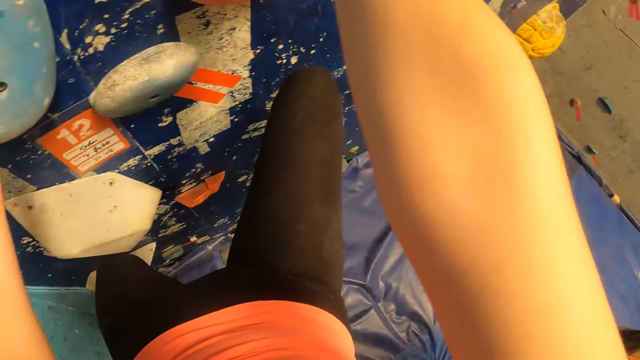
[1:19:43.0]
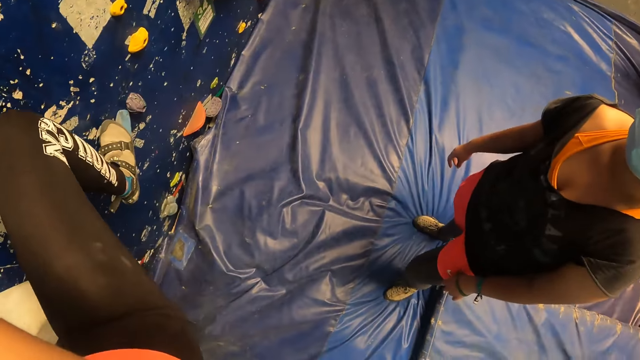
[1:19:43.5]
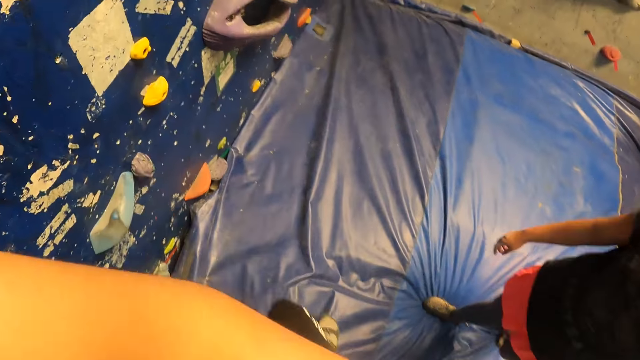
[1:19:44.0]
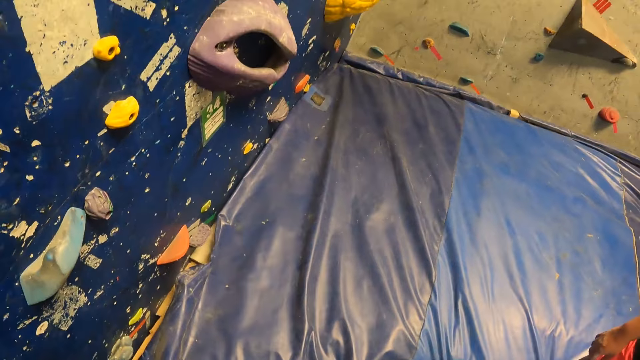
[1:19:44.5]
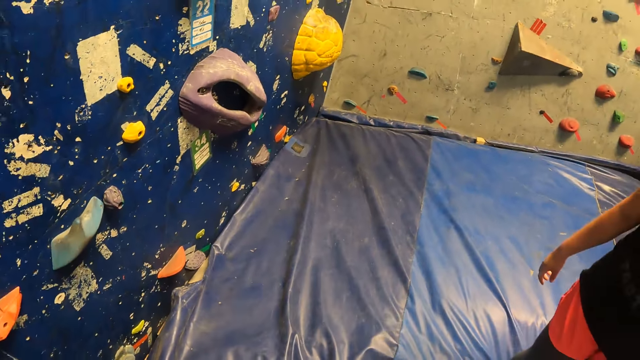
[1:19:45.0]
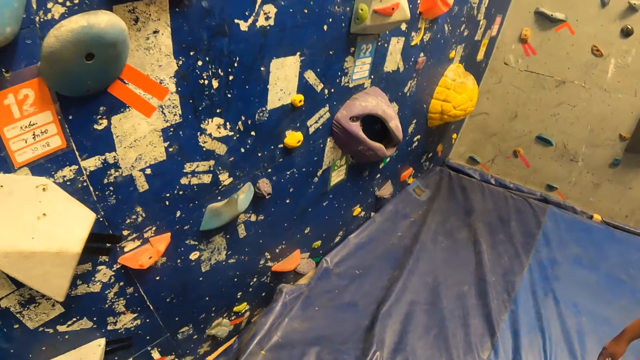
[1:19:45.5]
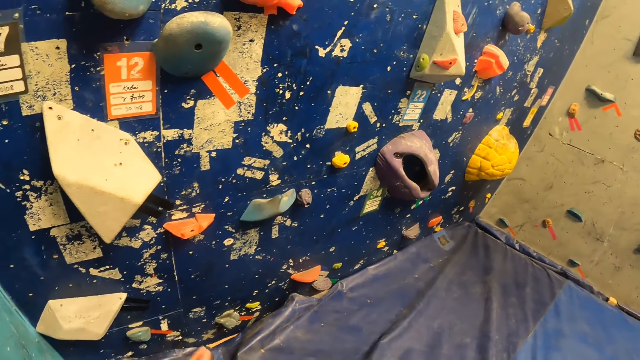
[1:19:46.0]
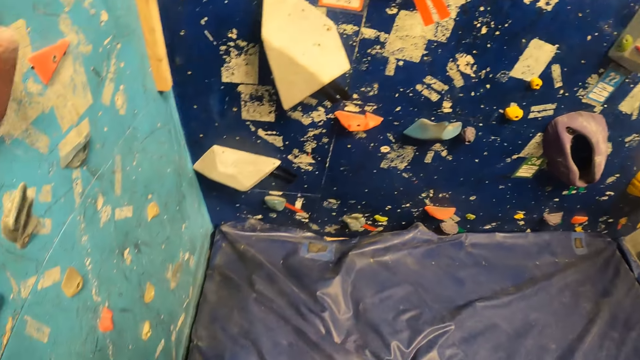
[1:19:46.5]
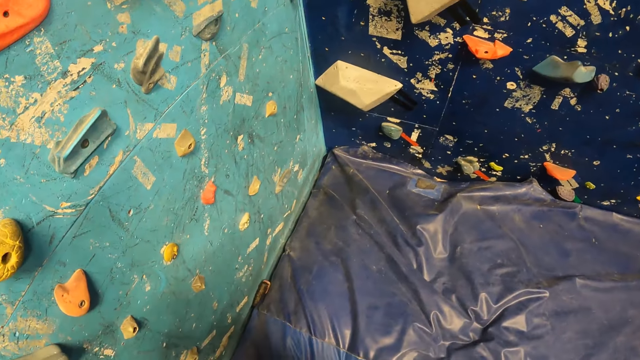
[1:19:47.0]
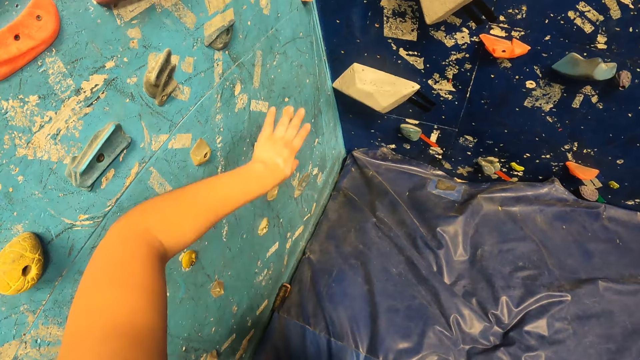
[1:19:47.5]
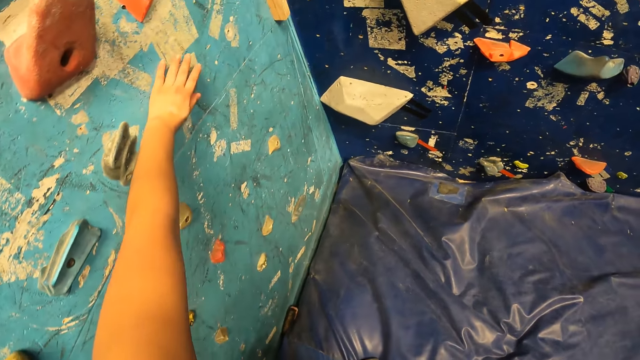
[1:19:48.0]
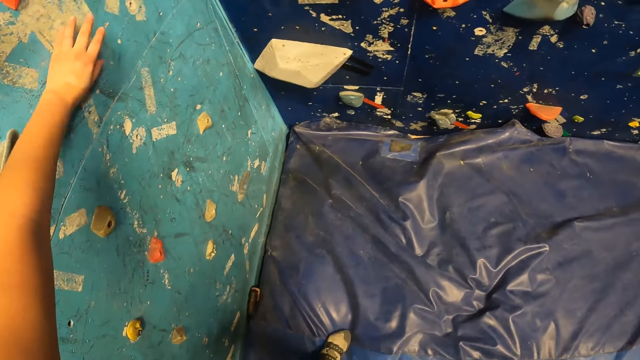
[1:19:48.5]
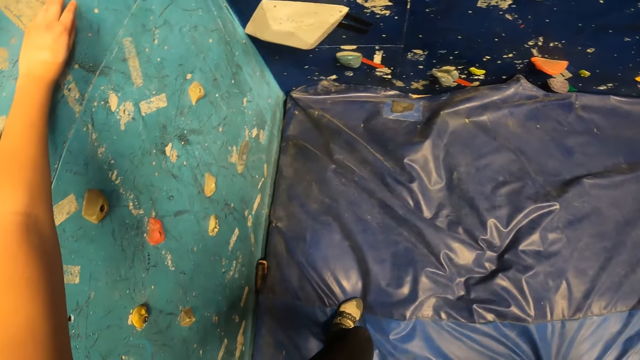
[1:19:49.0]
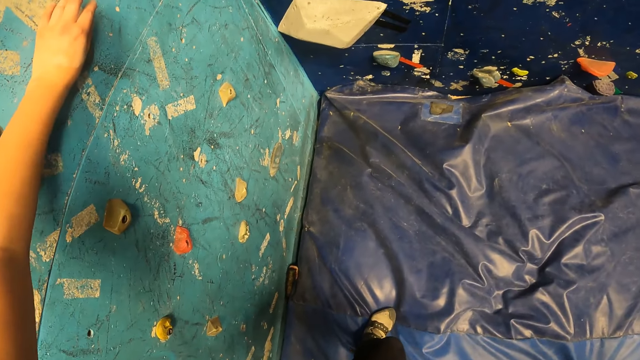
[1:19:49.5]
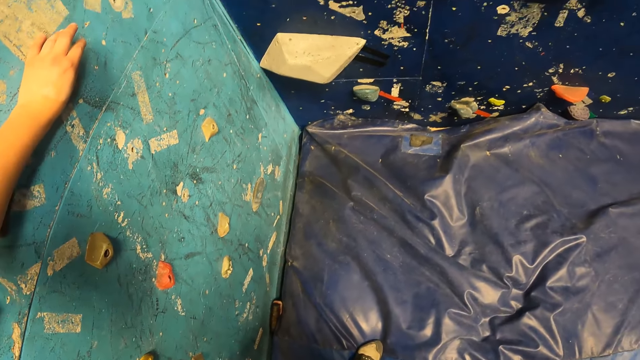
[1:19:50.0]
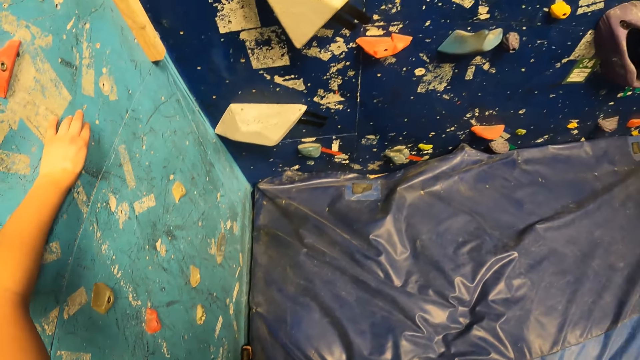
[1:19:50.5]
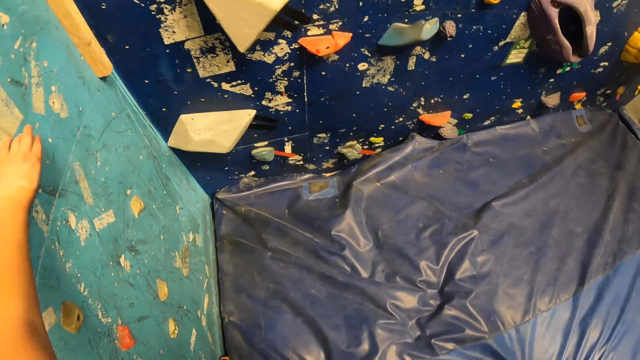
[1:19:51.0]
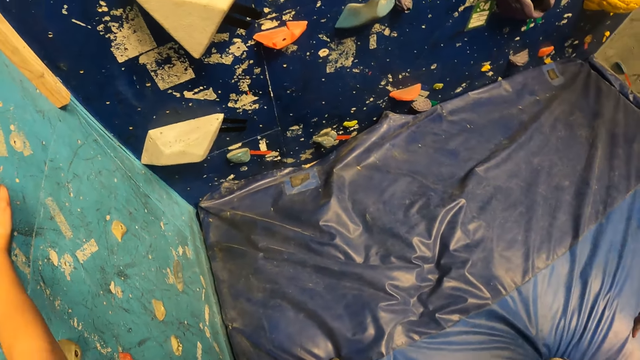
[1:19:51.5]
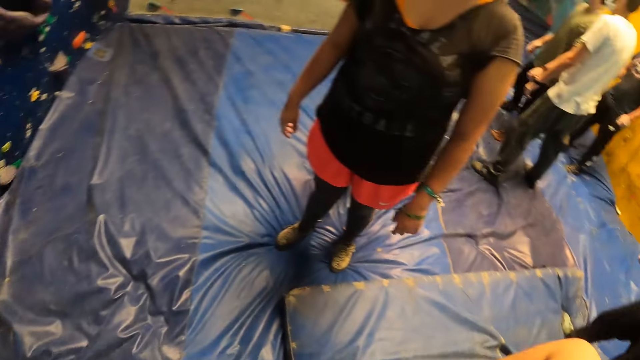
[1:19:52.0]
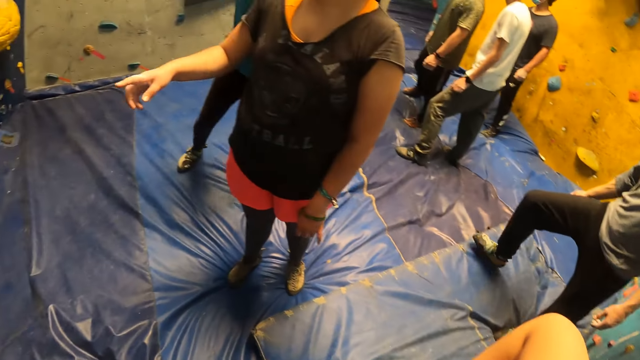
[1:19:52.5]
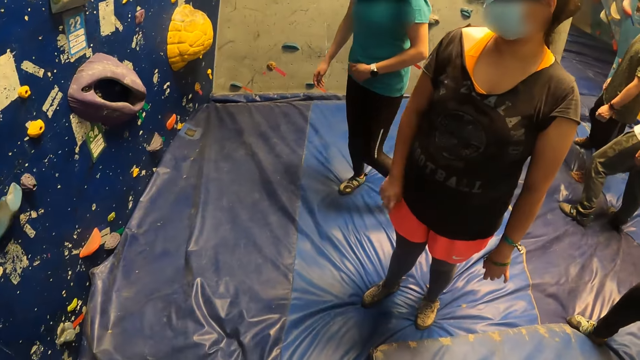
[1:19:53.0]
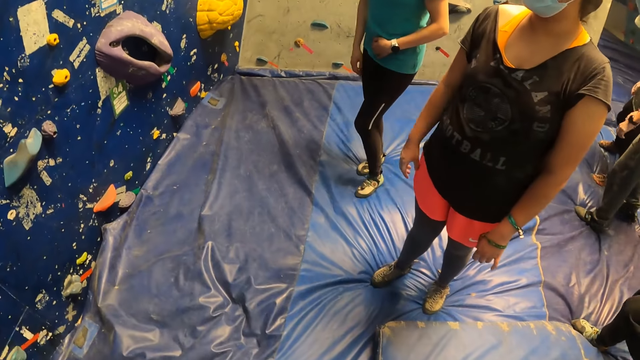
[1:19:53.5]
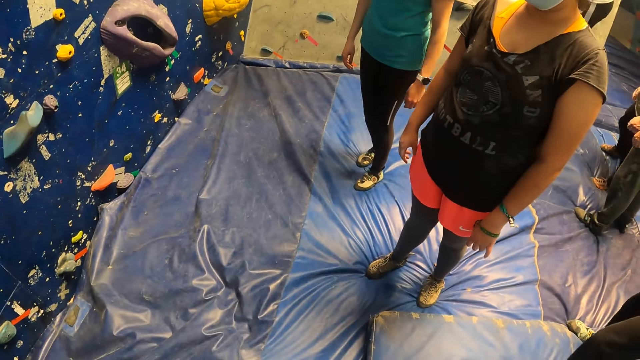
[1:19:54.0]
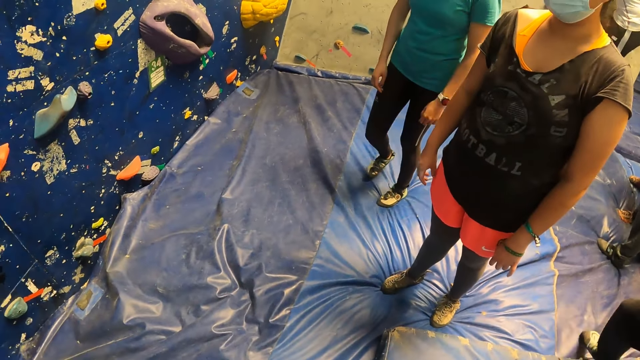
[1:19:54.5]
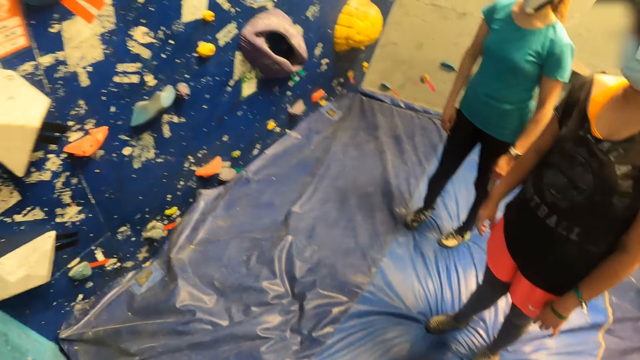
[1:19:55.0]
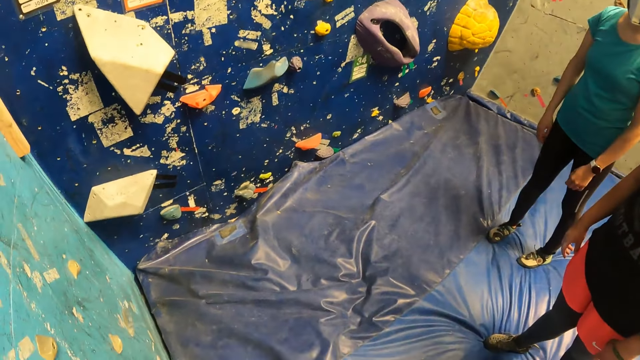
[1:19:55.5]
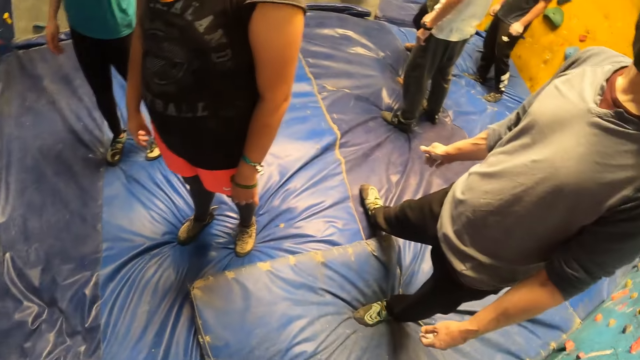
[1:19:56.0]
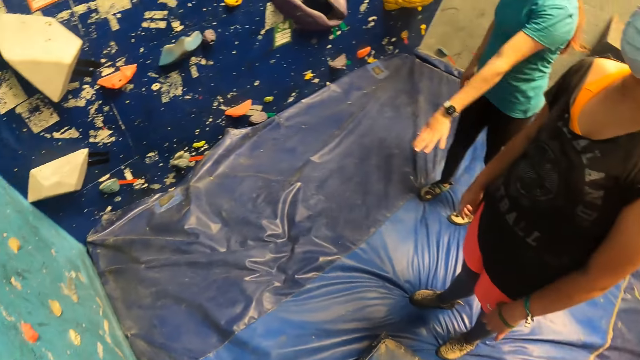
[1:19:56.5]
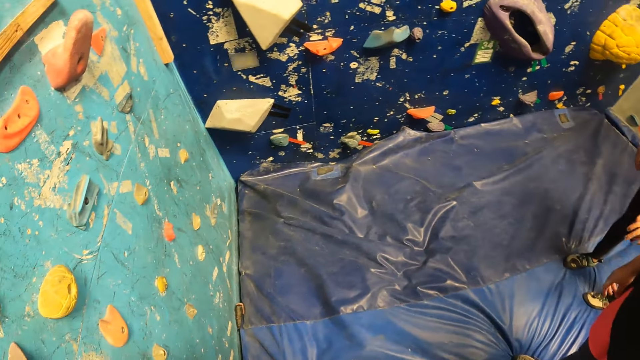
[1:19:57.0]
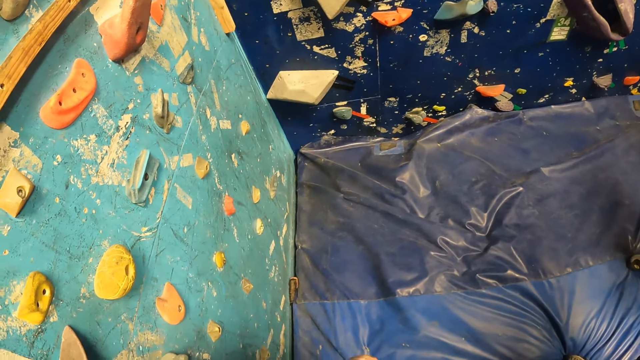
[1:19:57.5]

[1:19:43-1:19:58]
The camera wearer jumps on the climbing wall mat. He looks around the climbing wall game. He touches a stone on the wall with his left hand. He holds the climbing wall game. He interacts with a group of people. He looks around the climbing wall game.

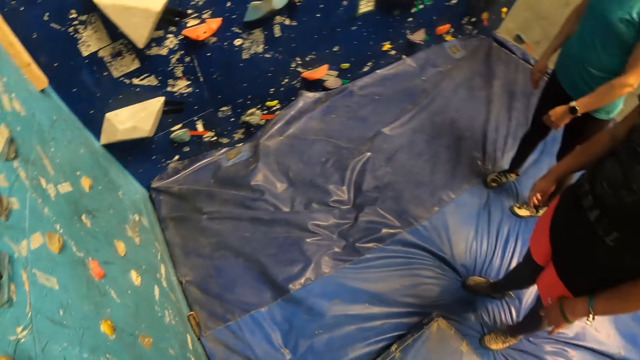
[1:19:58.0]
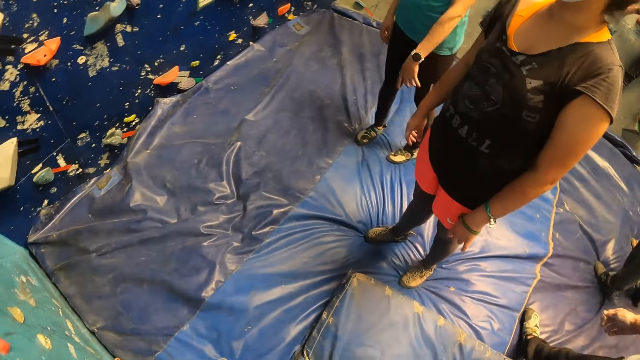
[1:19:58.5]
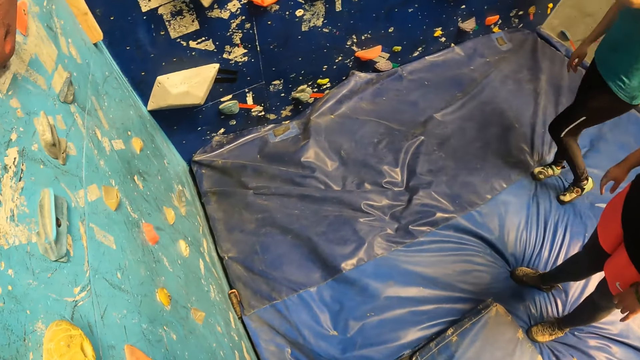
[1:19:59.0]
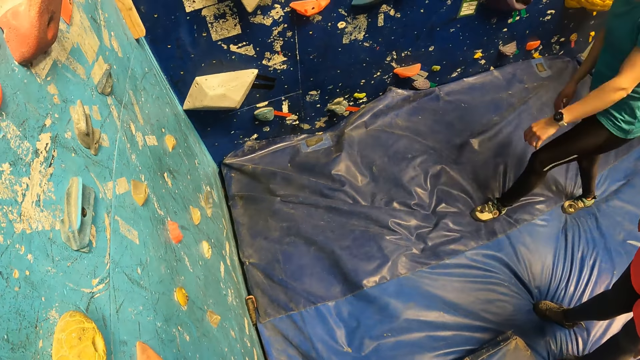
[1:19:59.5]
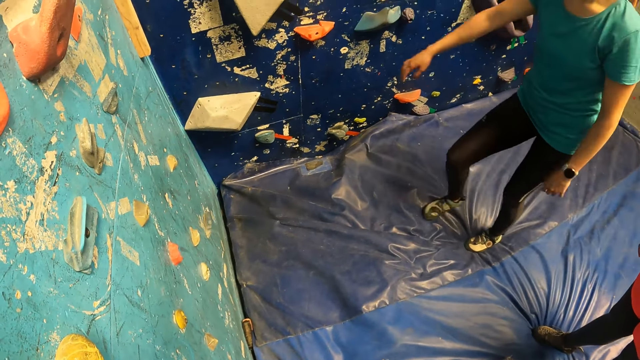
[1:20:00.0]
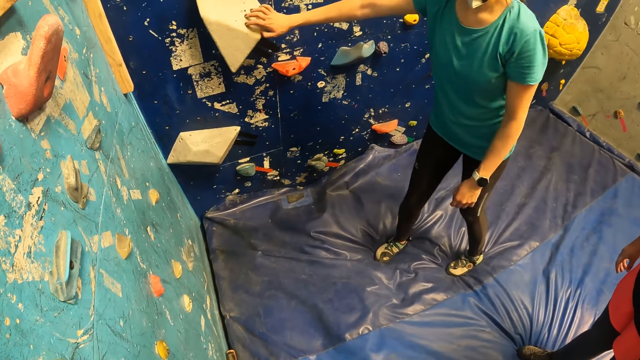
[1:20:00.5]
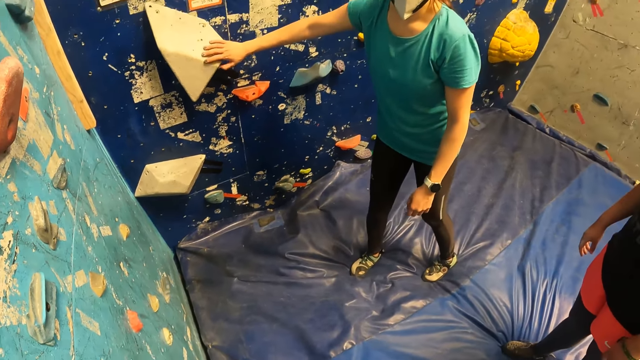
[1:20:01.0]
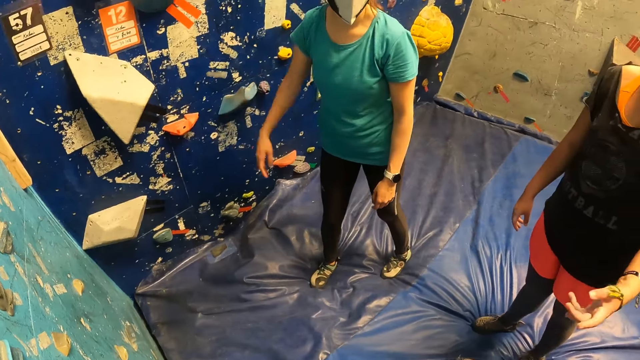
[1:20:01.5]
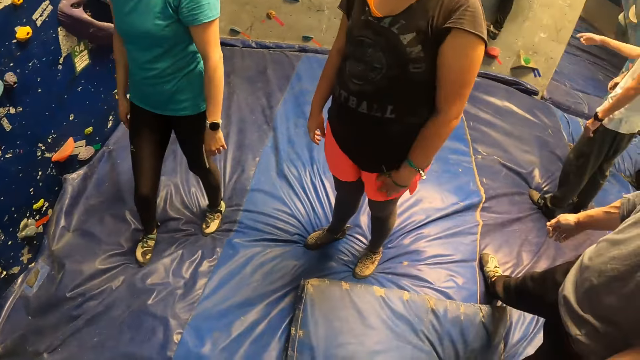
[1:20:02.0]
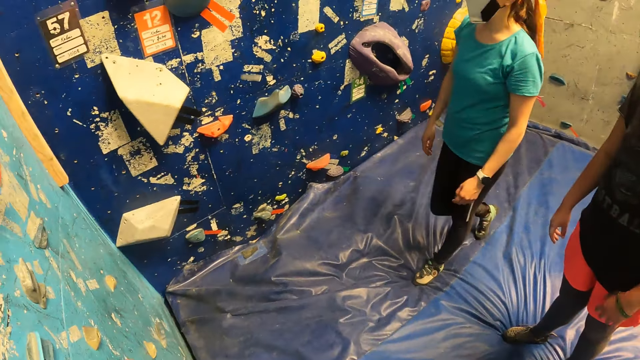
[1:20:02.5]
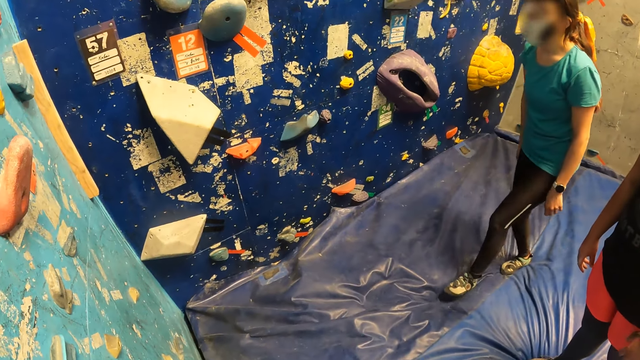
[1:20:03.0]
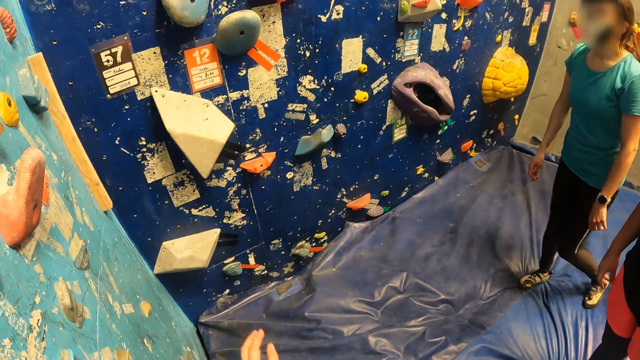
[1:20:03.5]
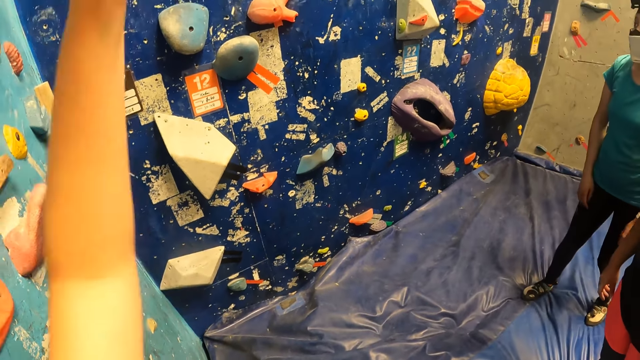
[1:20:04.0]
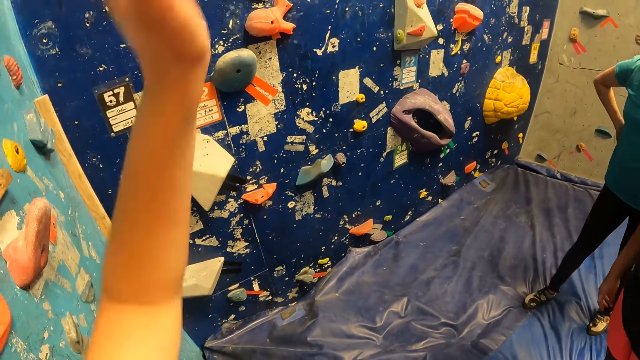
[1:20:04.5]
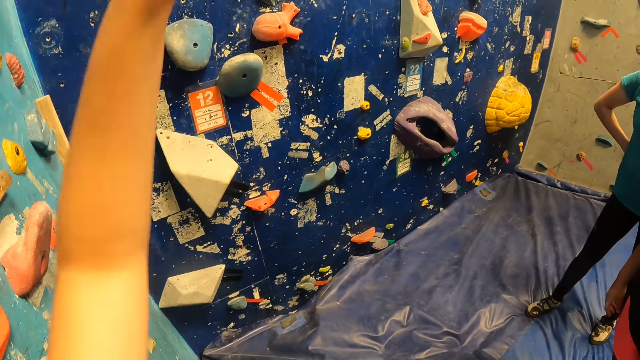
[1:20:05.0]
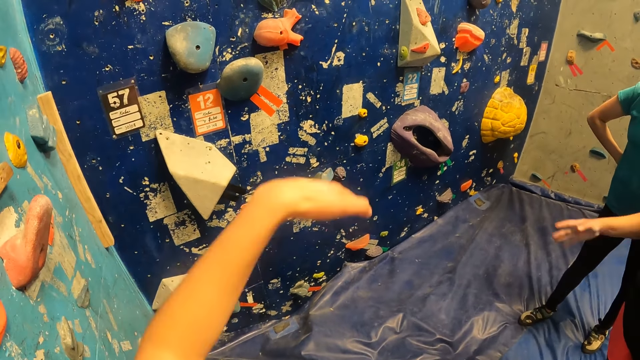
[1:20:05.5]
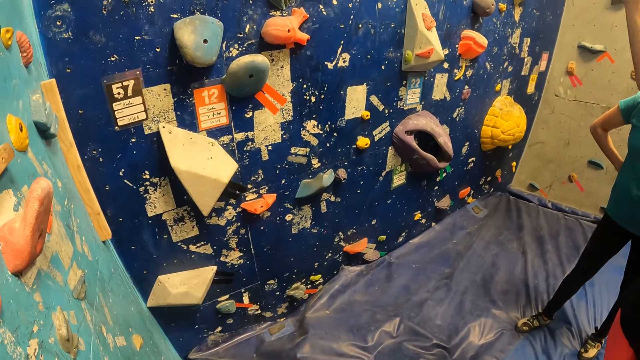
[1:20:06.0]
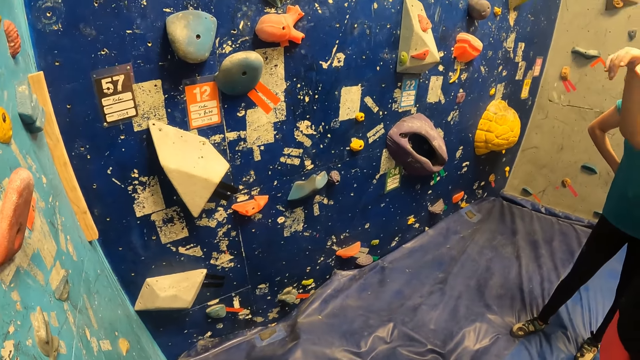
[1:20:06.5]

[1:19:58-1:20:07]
A woman touches a stone on the wall with her right hand. The camera wearer lifts his hand.
